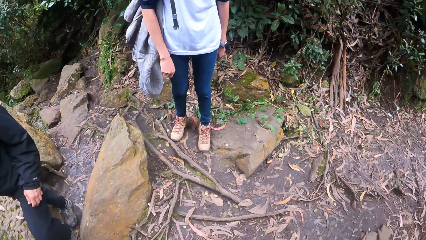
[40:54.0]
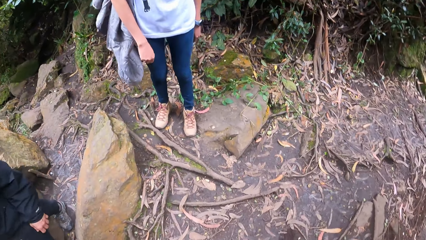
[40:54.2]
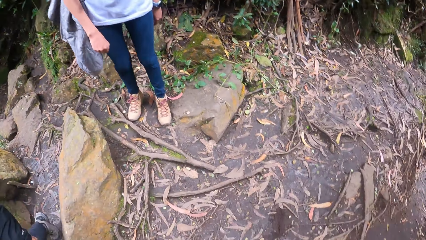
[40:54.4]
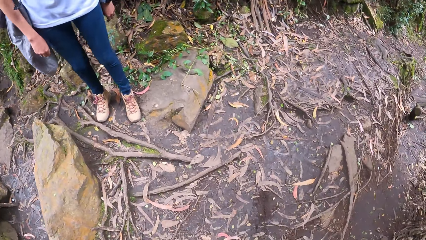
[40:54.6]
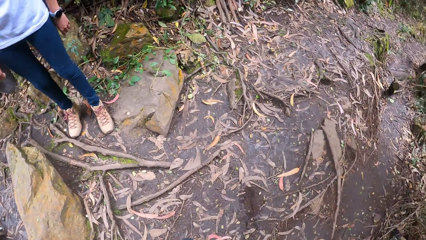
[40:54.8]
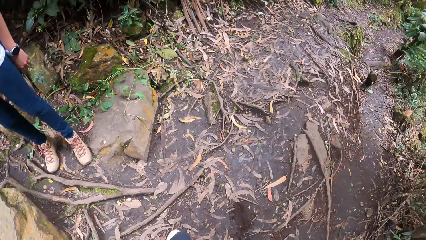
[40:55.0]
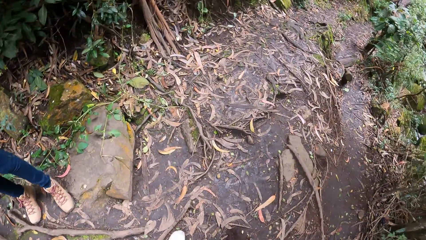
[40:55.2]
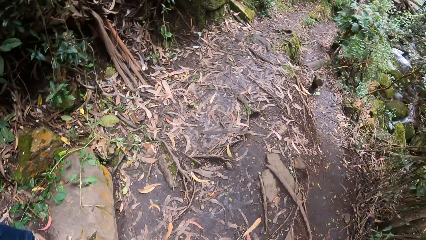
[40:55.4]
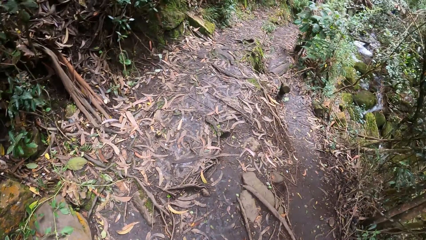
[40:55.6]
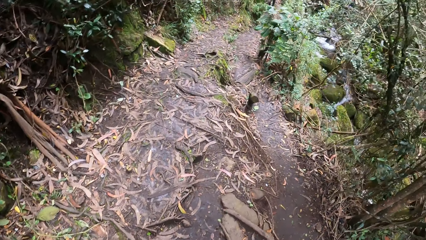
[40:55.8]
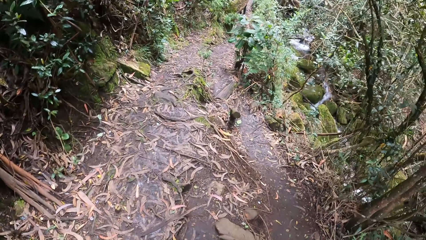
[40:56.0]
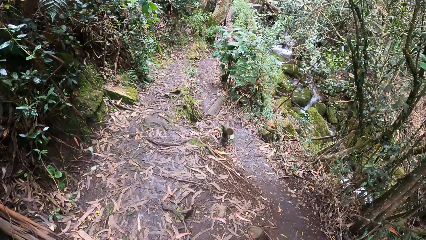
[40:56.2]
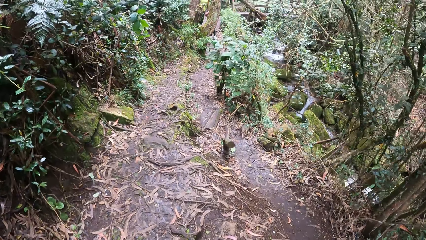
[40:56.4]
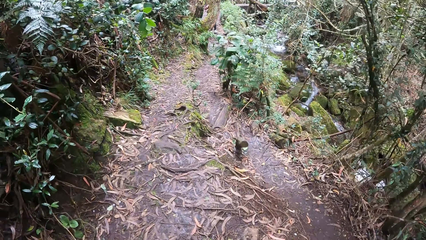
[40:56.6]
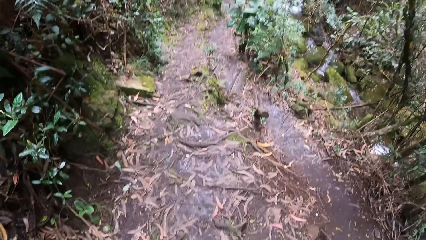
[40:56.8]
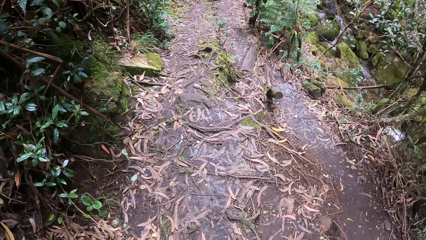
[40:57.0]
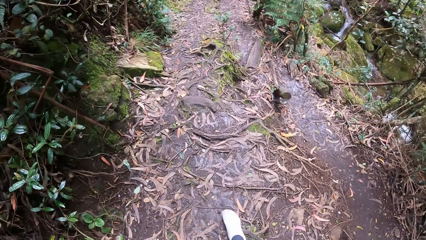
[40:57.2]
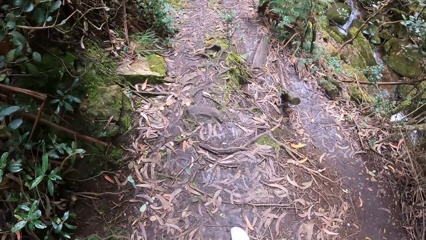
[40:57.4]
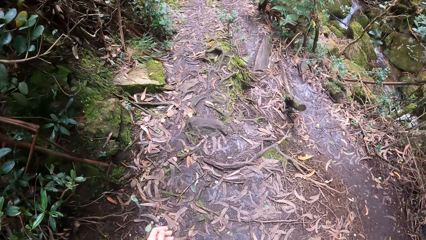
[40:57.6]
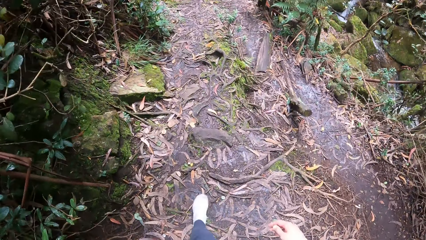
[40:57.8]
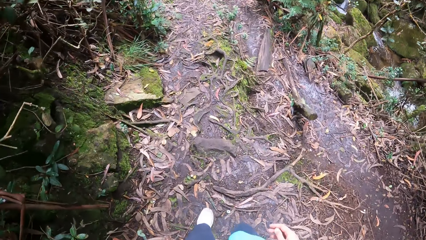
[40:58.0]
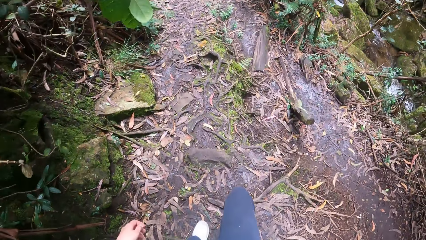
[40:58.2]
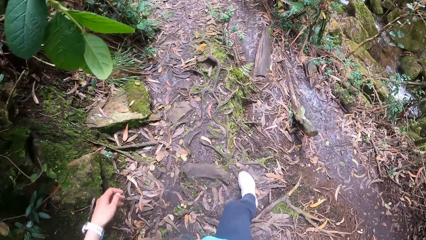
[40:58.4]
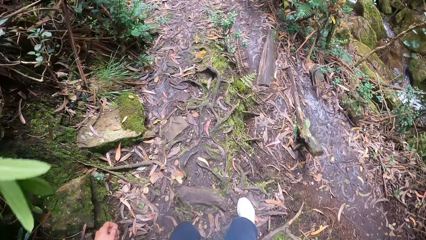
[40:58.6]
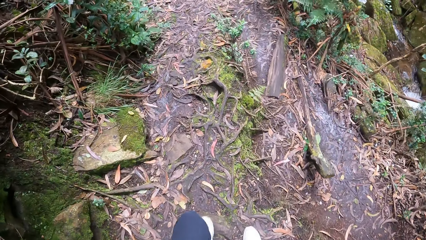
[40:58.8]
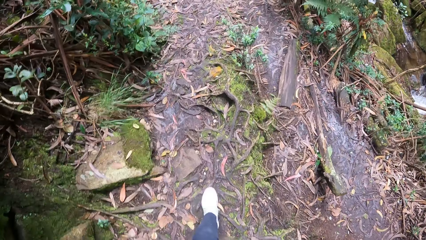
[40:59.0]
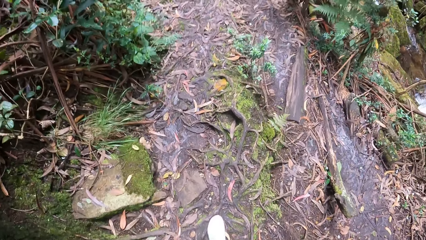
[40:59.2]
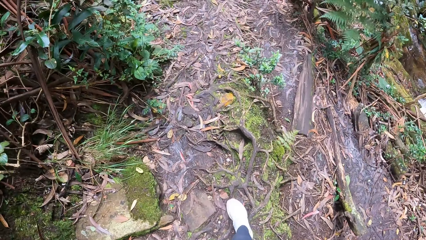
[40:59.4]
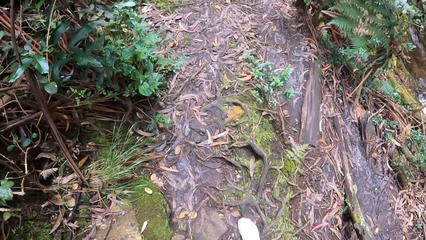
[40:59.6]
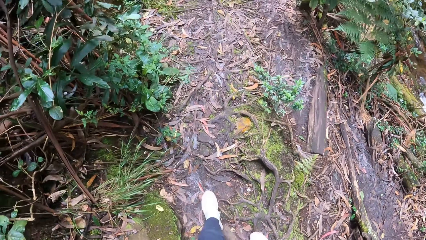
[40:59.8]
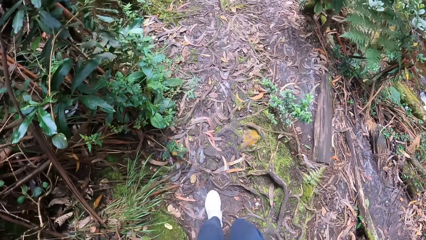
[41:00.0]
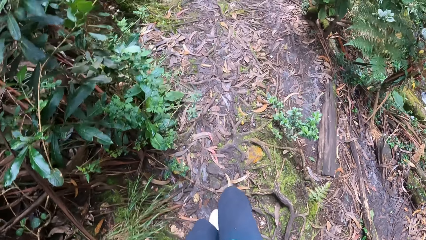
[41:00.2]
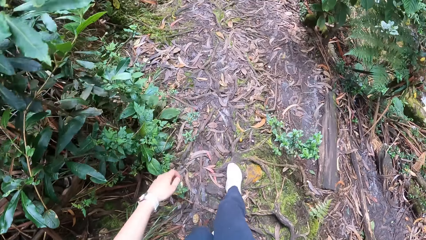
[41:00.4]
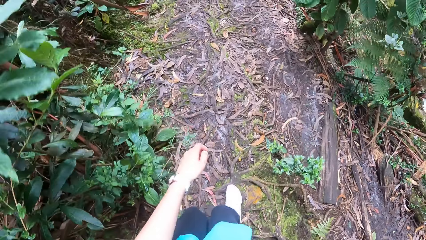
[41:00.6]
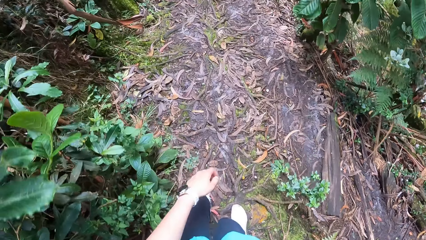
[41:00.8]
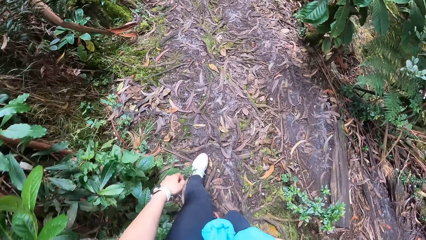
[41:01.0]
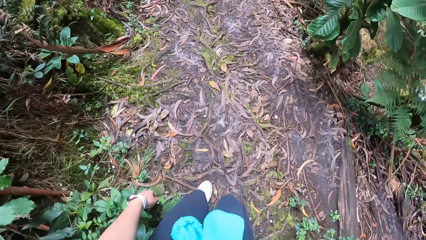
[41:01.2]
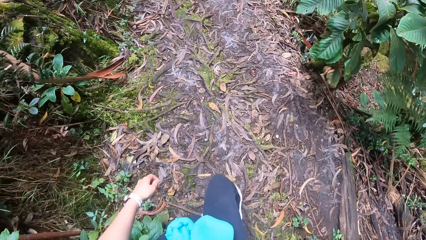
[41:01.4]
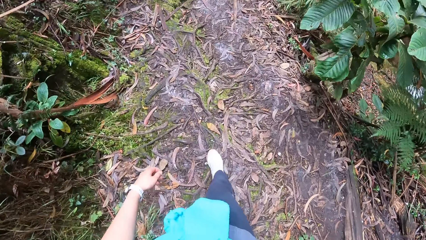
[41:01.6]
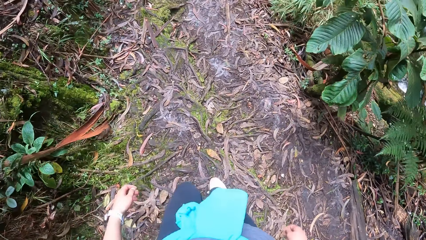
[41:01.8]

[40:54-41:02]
The camera wearer walks on the hill in the forest with the man and the woman.

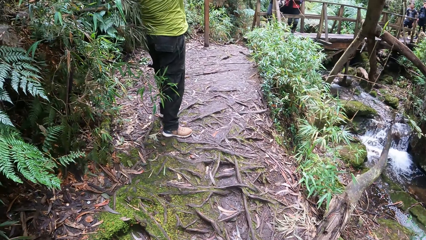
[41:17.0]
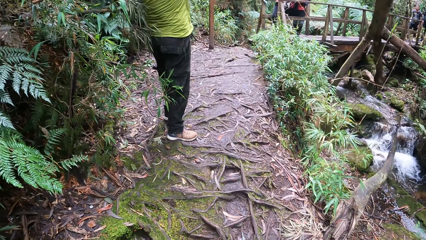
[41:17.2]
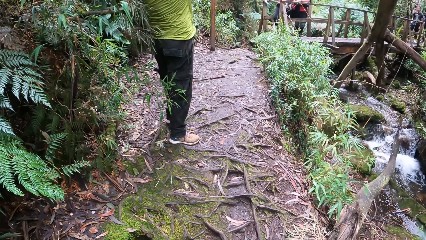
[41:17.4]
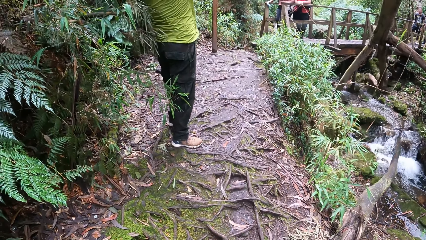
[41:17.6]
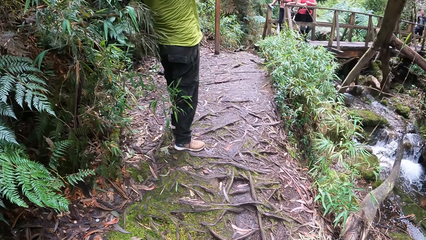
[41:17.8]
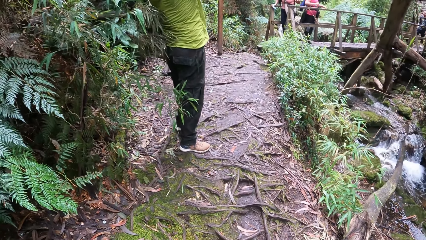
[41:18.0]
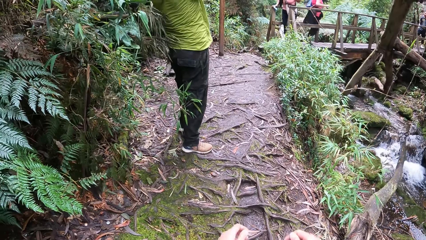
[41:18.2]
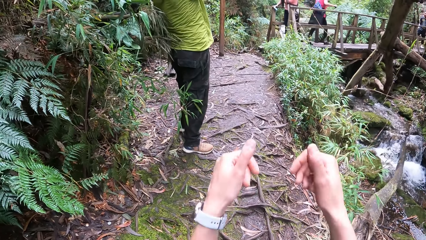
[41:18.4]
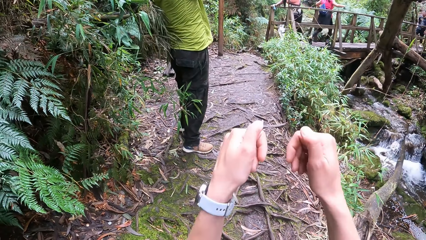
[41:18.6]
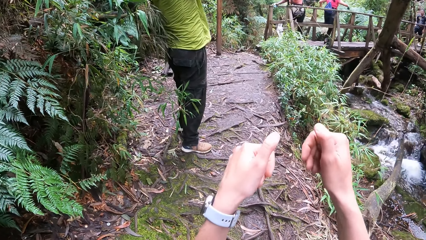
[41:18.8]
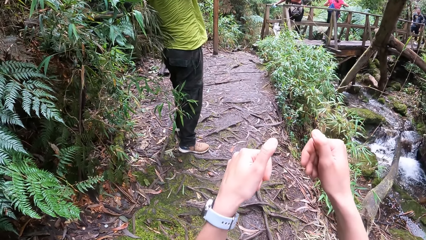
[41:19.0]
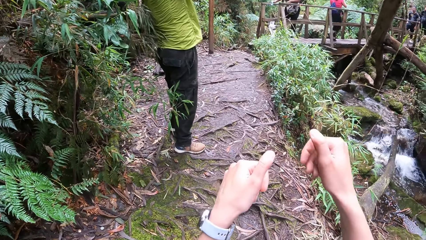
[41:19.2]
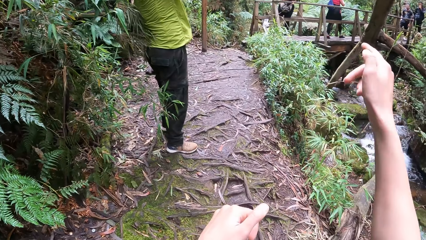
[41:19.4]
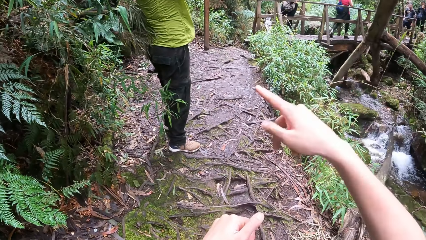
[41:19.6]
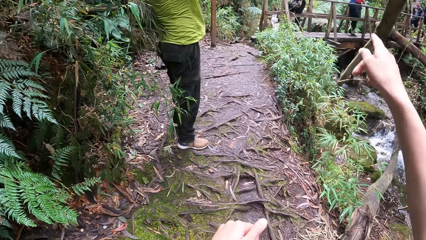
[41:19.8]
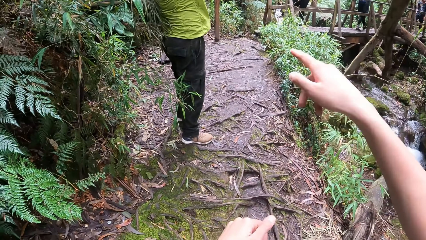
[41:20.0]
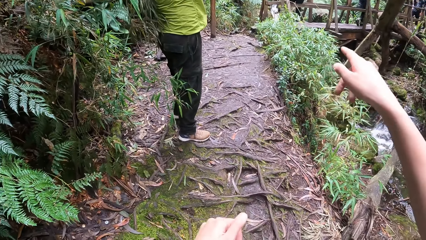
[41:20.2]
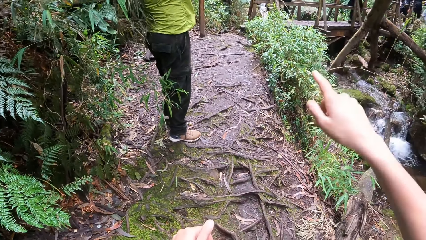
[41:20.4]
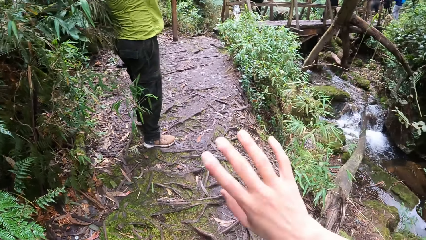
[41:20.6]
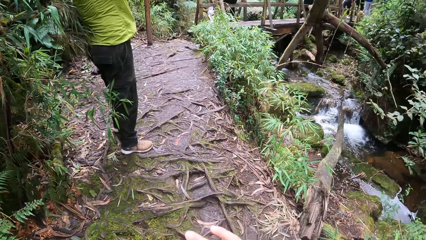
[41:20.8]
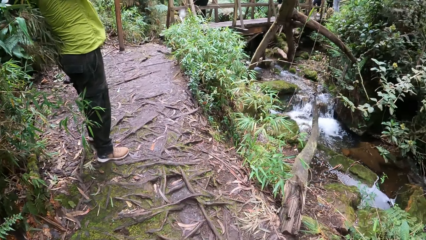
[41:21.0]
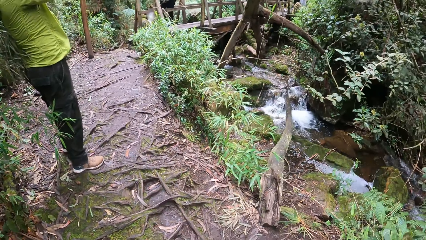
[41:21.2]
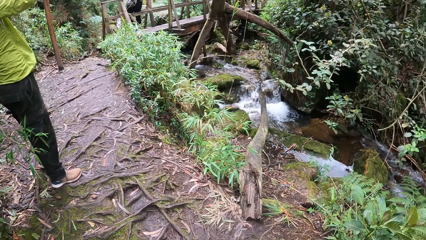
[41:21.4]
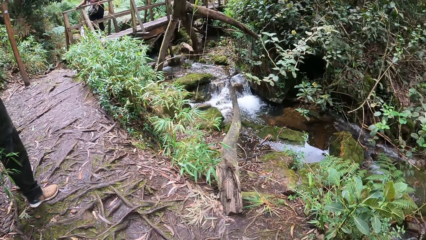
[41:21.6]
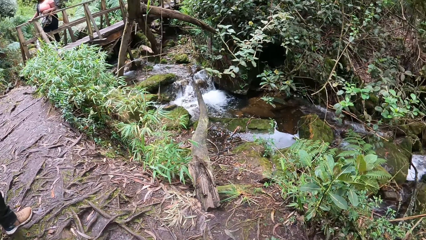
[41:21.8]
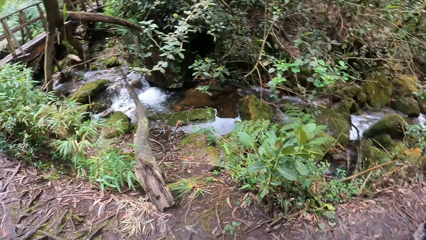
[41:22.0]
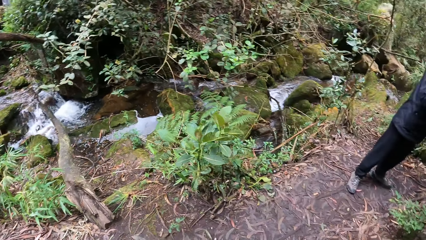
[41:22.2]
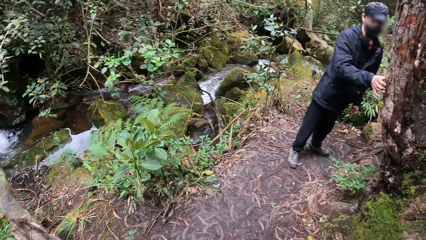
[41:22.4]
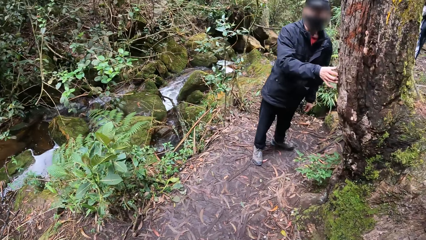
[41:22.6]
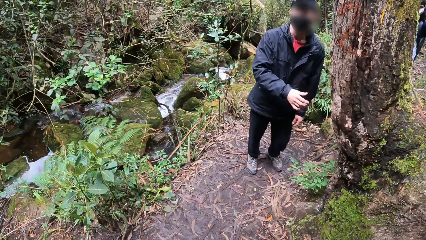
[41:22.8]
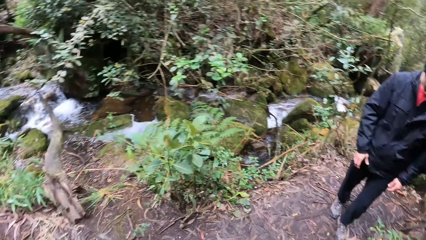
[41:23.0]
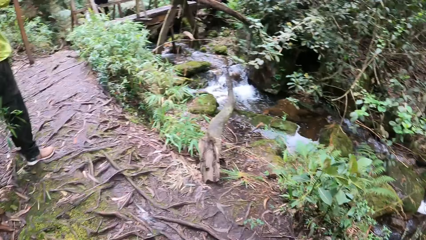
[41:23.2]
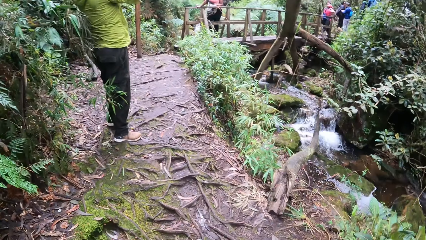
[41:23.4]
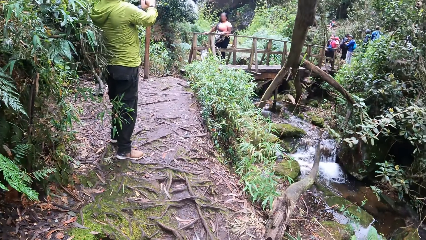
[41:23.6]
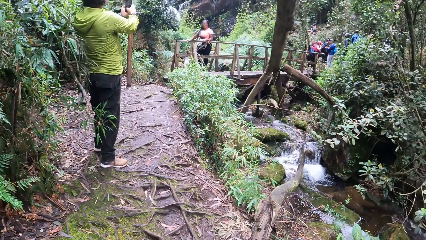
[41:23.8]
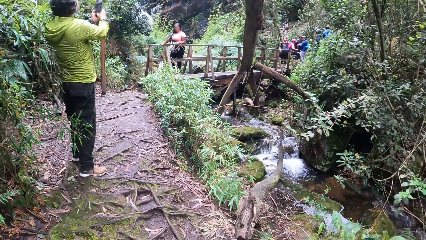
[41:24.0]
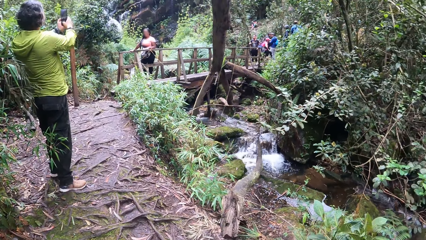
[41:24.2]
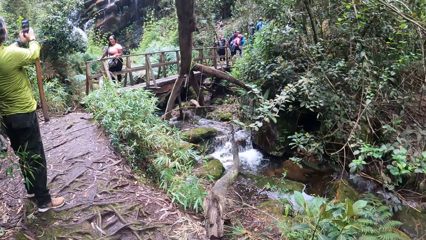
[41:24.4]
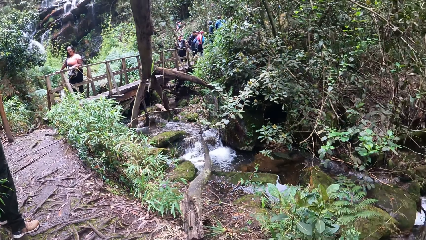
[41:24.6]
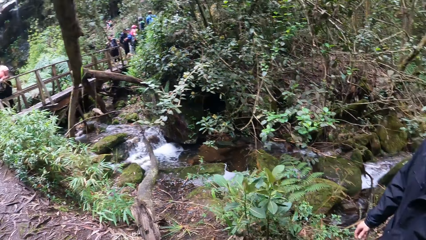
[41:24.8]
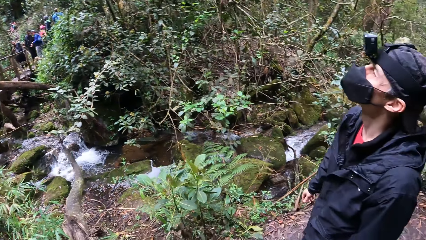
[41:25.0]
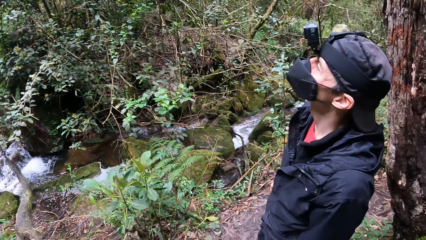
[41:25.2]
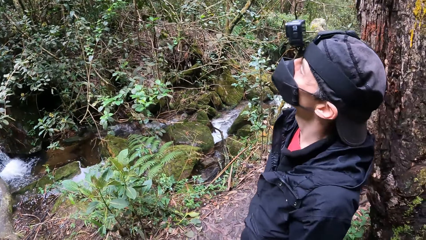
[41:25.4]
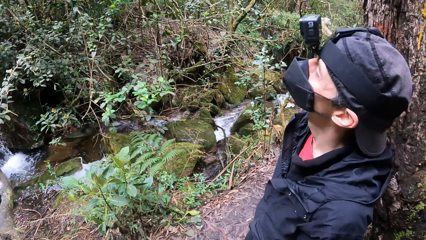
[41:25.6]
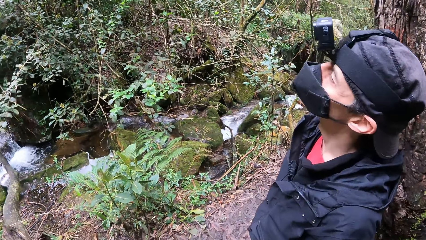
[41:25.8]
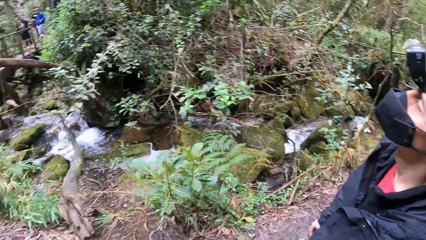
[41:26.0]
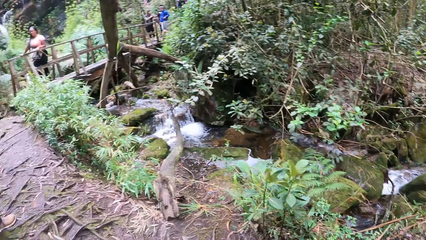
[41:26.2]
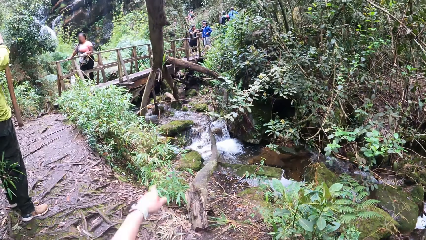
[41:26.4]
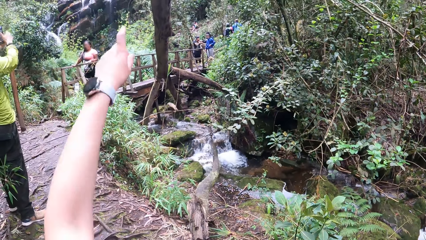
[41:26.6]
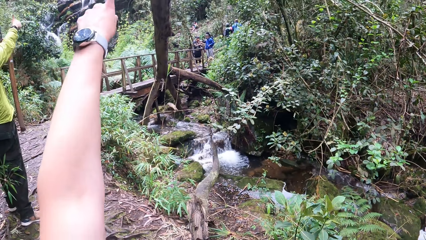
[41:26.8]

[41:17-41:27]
The camera wearer interacts with the man.
